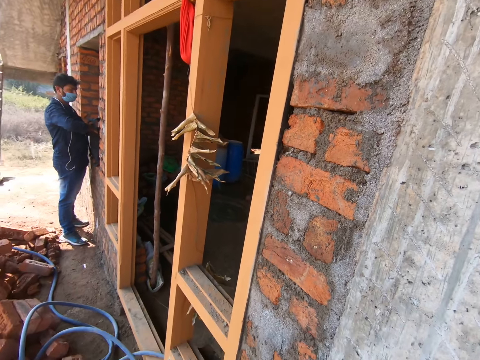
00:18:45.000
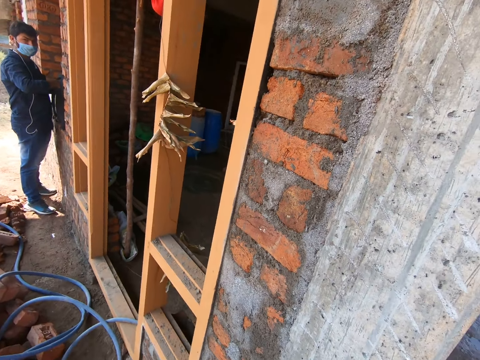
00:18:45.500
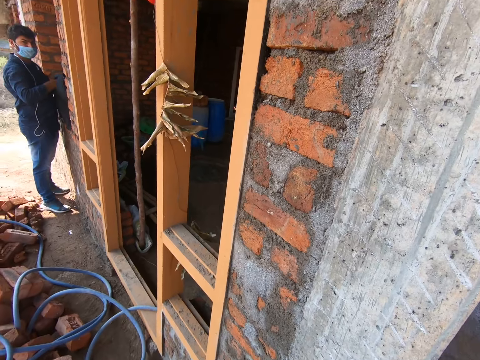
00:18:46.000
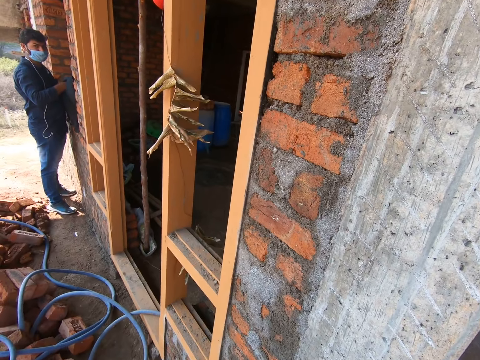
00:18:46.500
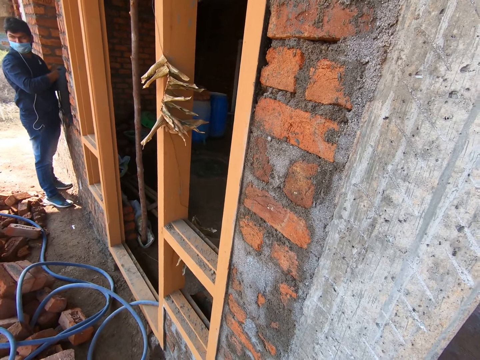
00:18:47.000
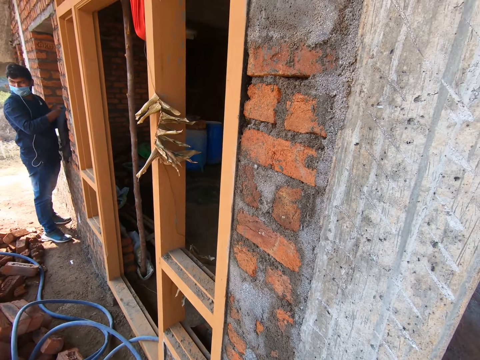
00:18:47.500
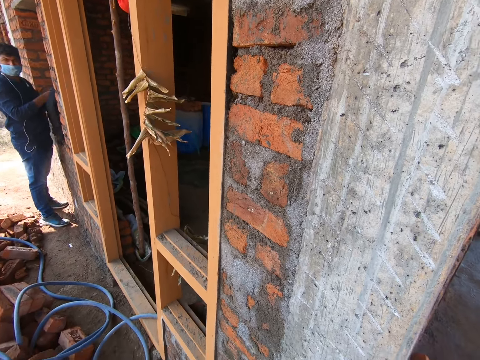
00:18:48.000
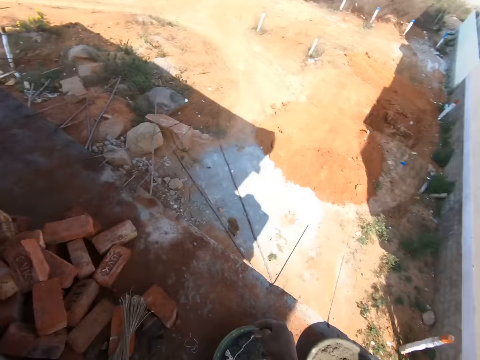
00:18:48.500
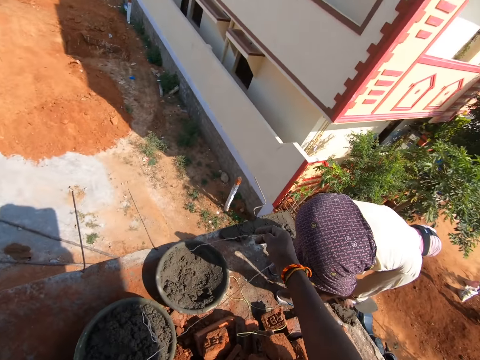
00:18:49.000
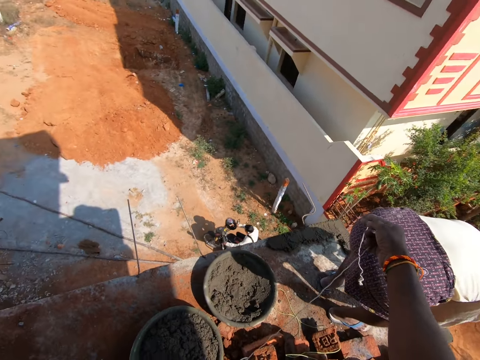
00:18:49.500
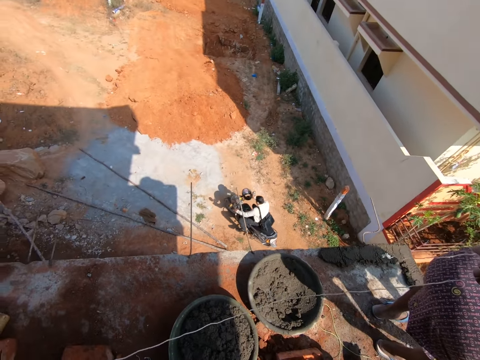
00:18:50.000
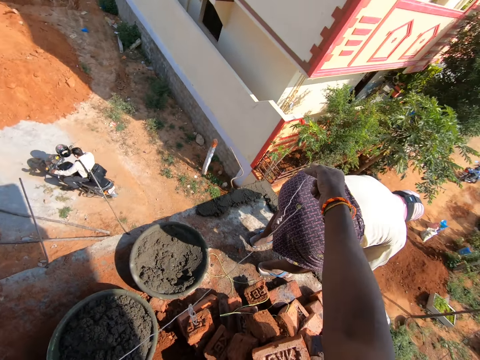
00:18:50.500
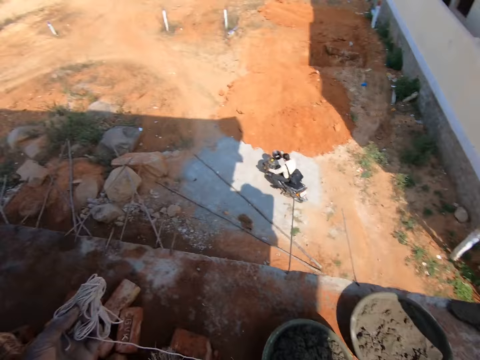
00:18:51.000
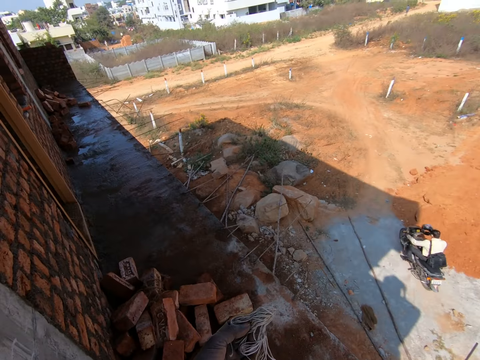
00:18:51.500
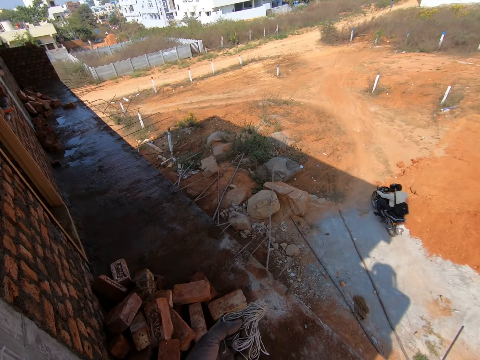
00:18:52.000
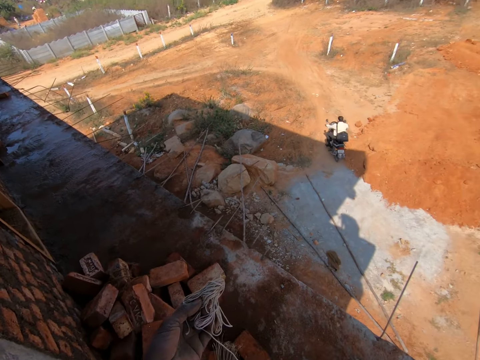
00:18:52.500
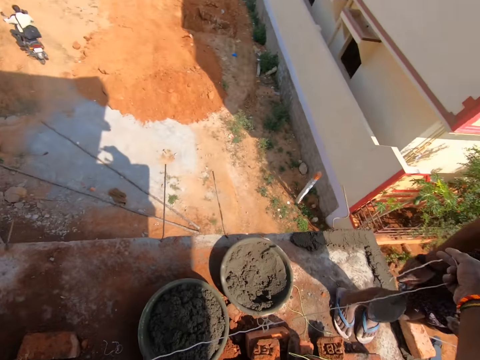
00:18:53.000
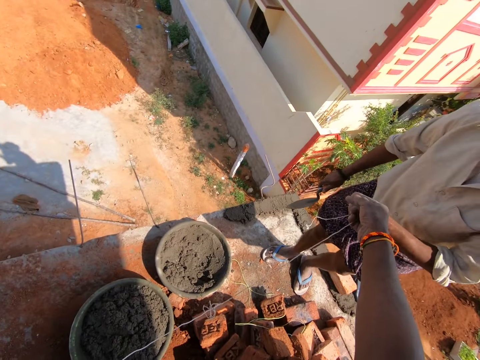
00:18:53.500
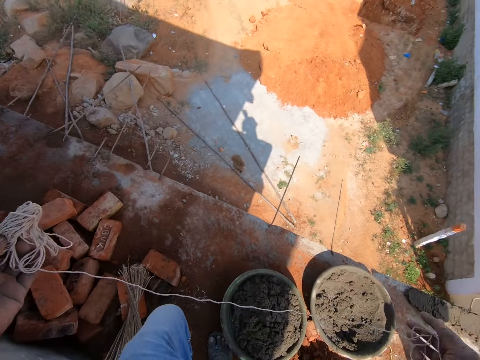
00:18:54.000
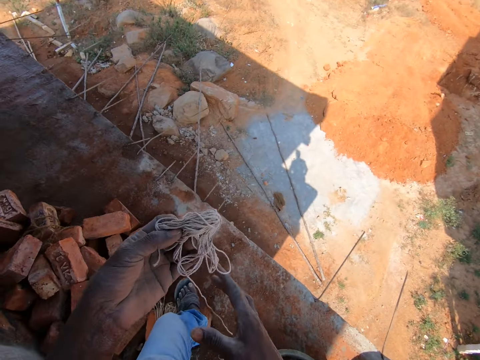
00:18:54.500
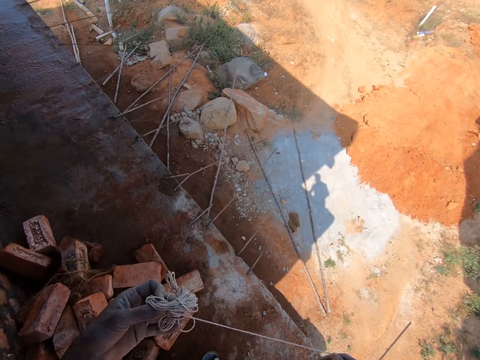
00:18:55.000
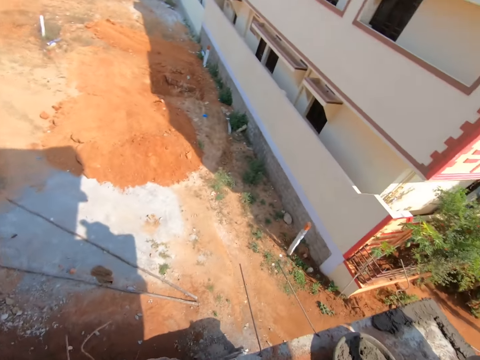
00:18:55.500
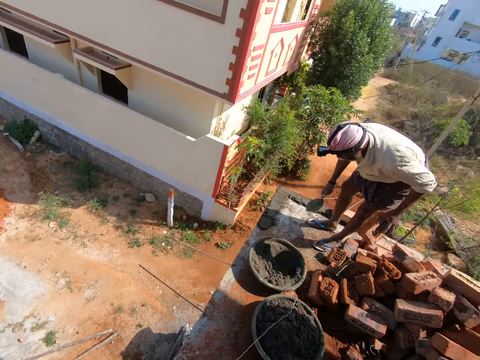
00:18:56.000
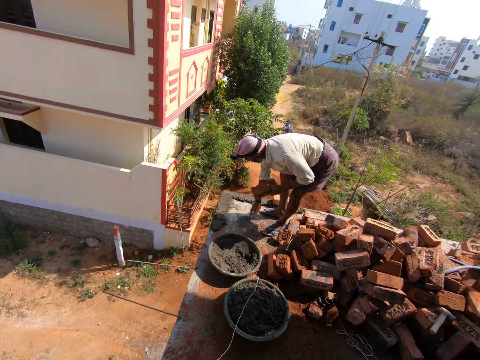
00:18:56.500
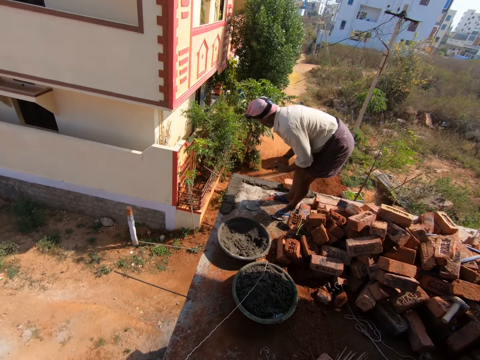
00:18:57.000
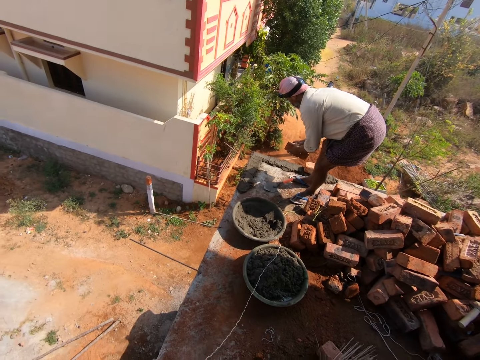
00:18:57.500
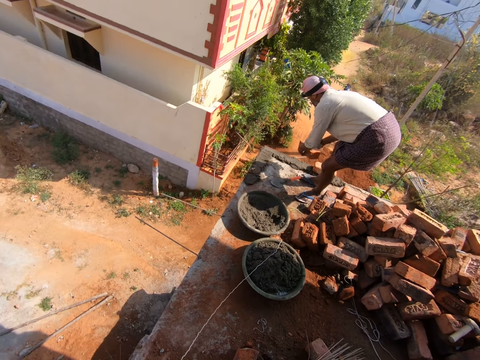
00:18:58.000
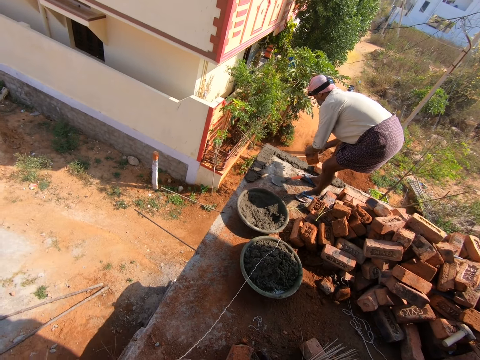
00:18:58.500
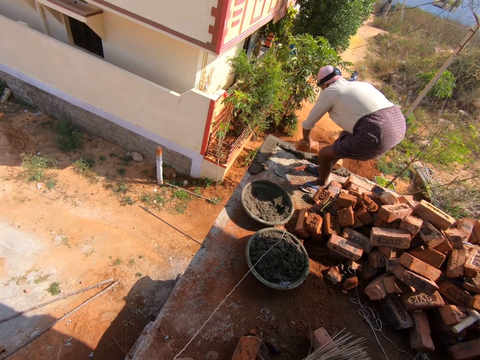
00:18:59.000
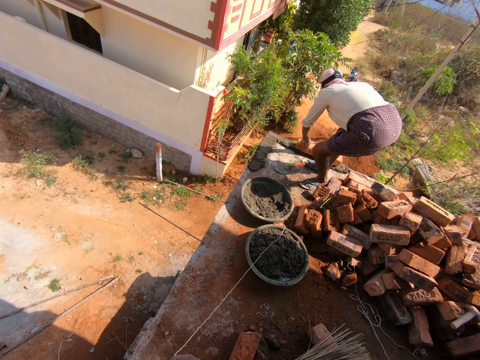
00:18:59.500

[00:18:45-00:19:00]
The person puts a hand in the bag pockets. The camera wearer turns. They stretch the string. Another person bends in the construction building. Another person rides on a motorbike with another person. The camera wearer stretches the string on the construction building. The person who bends builds with bricks.

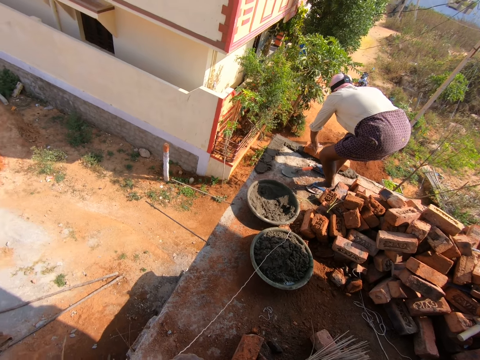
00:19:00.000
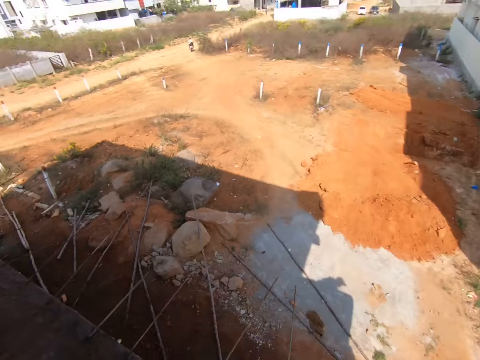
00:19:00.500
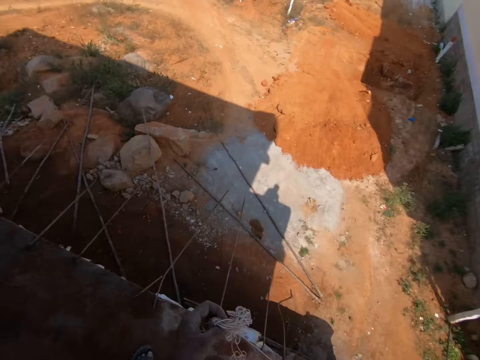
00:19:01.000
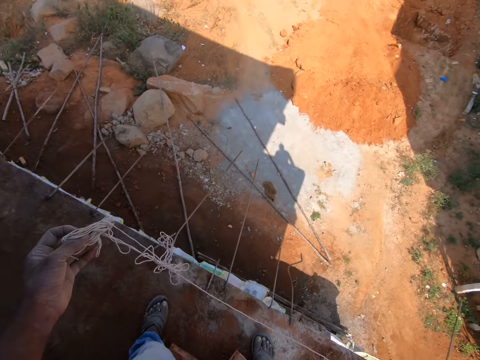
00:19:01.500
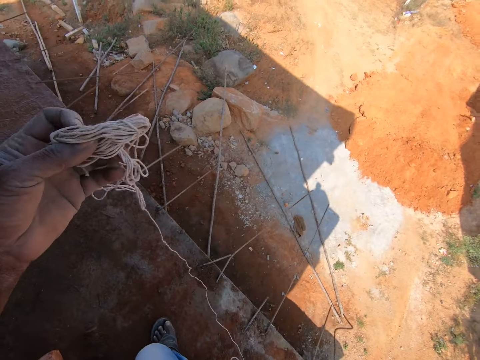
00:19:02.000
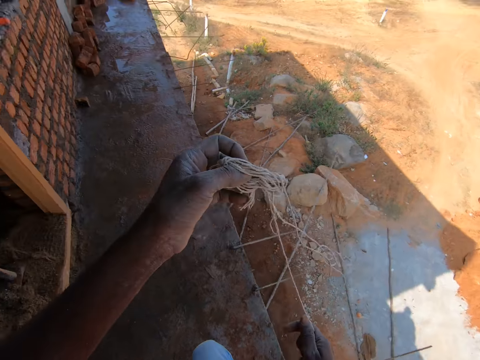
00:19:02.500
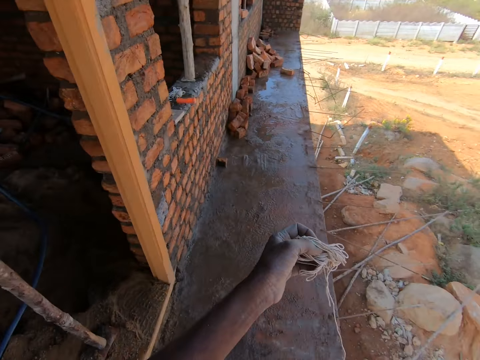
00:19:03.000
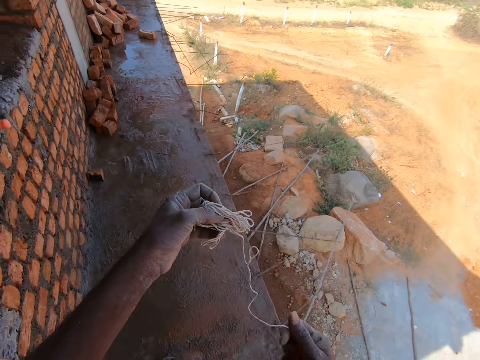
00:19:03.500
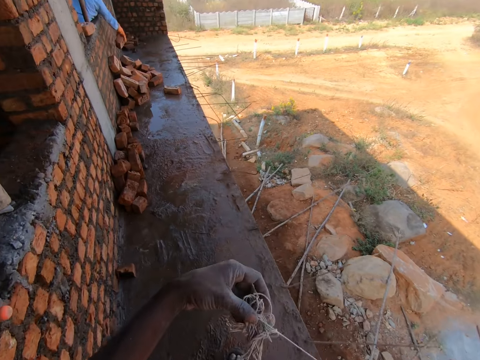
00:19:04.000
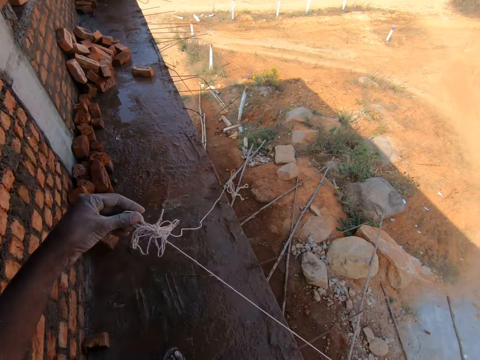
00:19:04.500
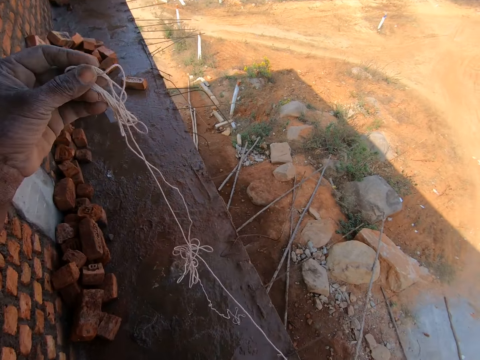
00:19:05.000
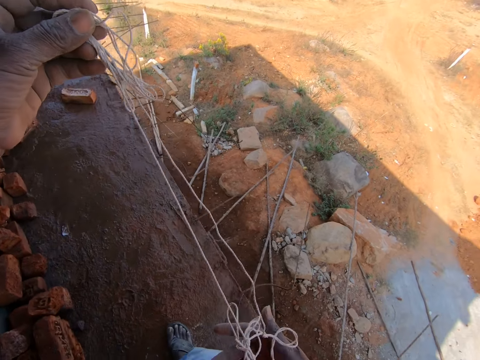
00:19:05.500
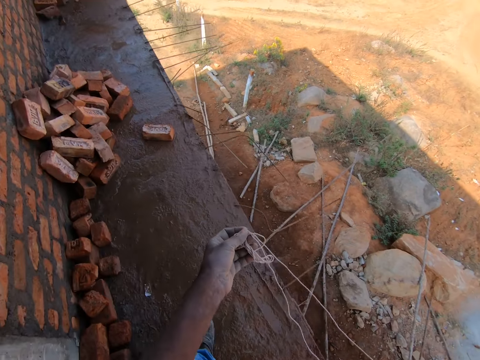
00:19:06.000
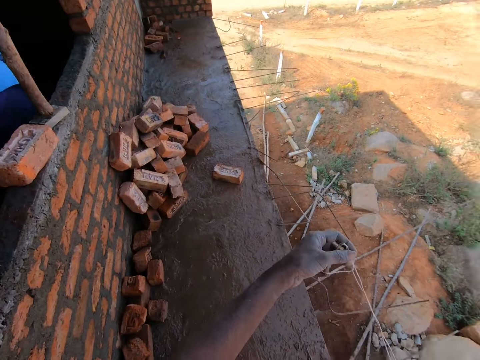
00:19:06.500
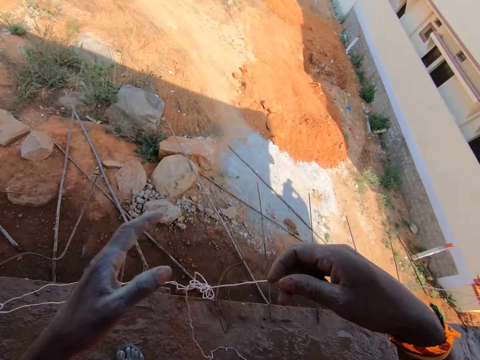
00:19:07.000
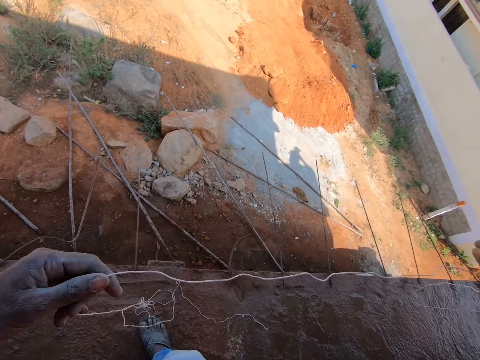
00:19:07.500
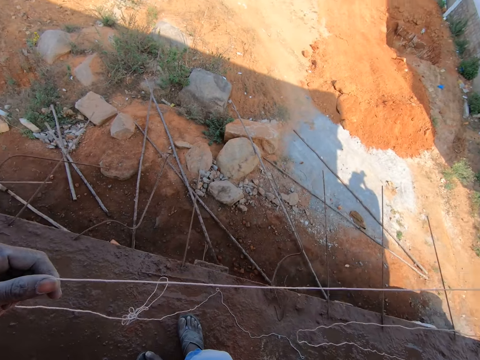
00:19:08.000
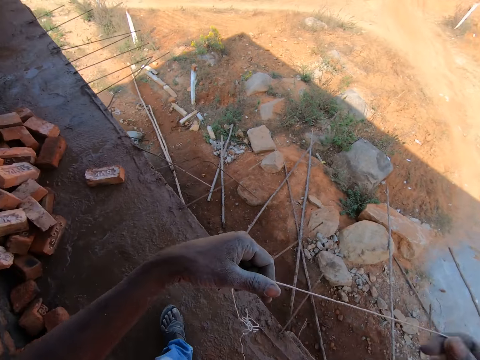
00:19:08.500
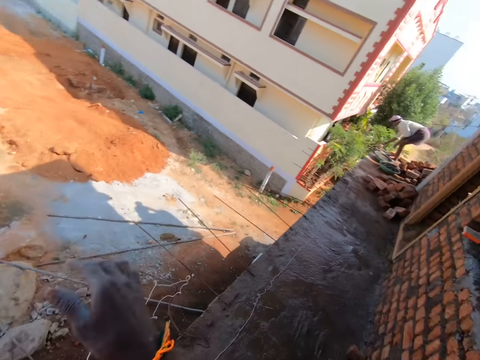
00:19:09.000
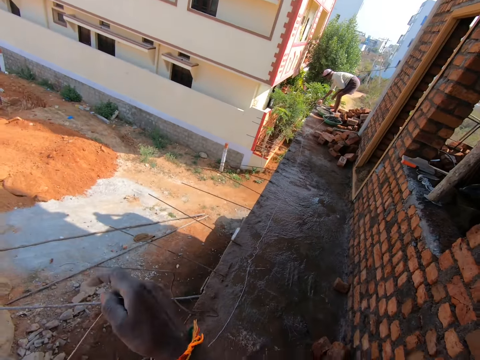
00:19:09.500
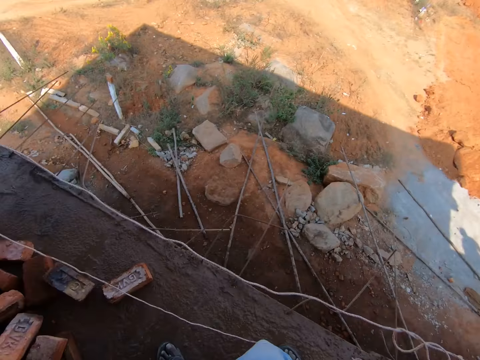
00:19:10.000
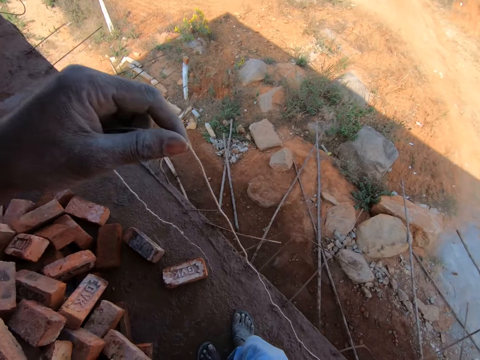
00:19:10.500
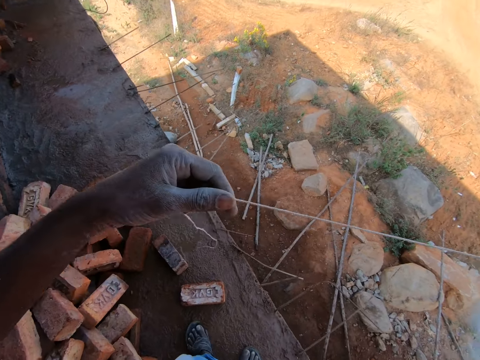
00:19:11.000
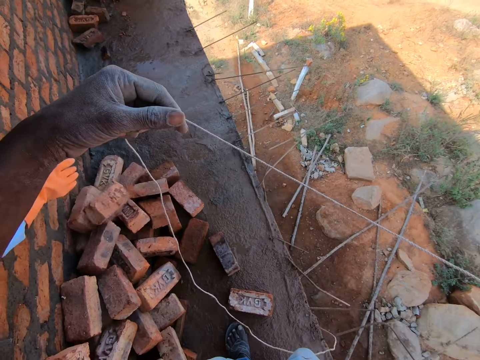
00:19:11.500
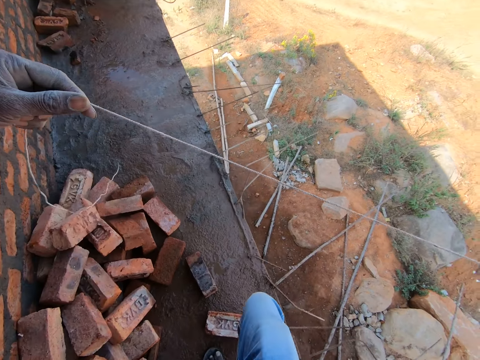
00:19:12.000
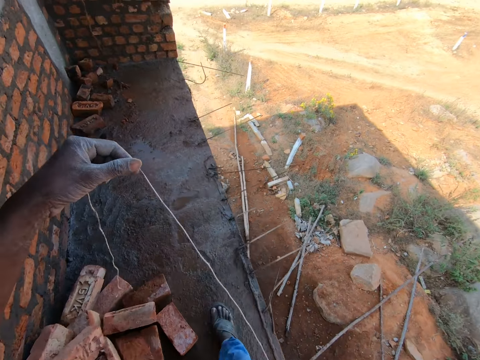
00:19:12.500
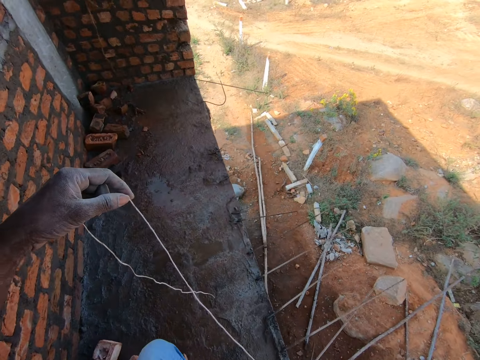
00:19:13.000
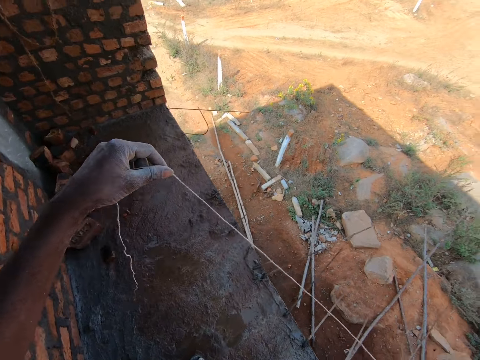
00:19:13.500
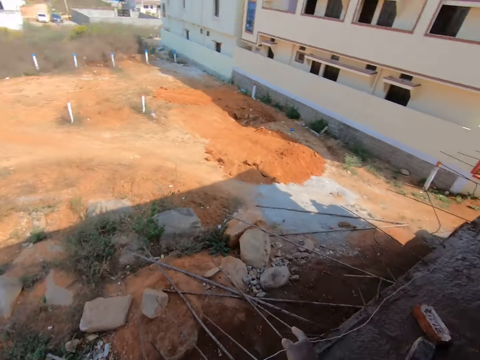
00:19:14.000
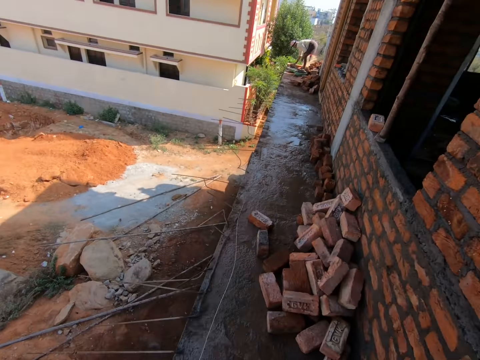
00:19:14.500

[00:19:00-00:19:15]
The camera wearer turns. They stretch the string in the building. They walk around the construction site. A person puts bricks on the floor through a window.
